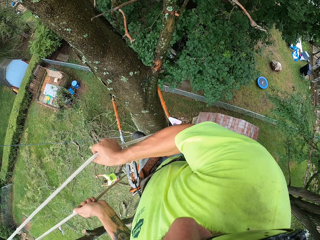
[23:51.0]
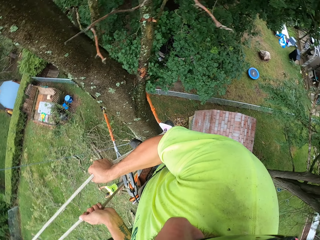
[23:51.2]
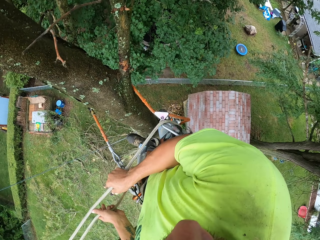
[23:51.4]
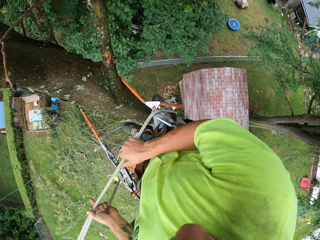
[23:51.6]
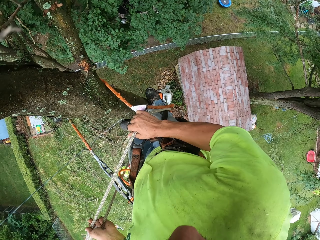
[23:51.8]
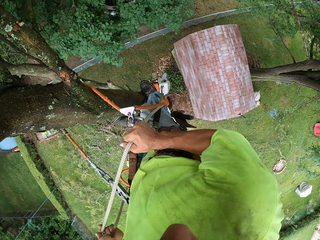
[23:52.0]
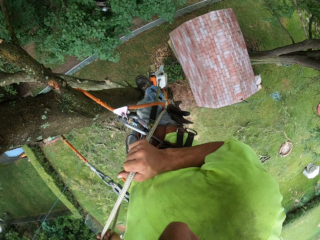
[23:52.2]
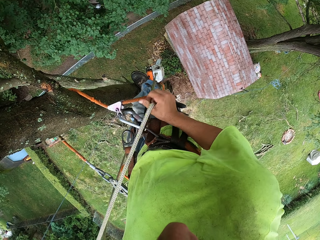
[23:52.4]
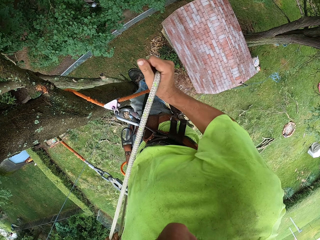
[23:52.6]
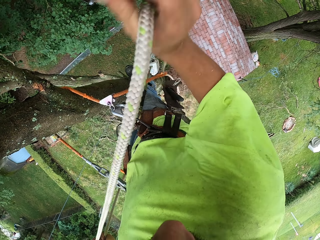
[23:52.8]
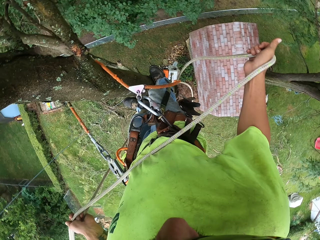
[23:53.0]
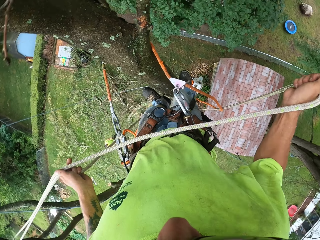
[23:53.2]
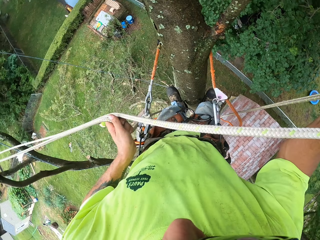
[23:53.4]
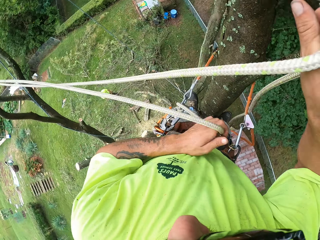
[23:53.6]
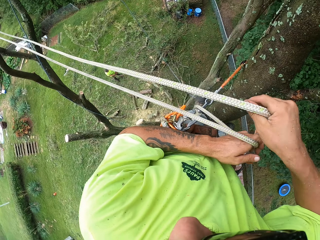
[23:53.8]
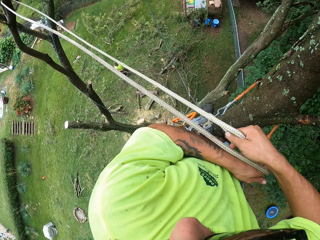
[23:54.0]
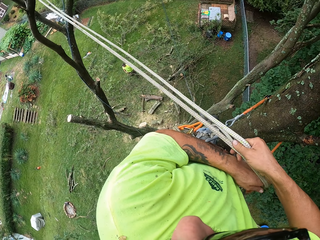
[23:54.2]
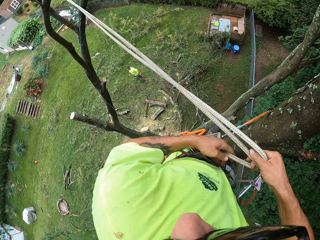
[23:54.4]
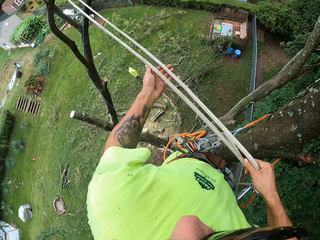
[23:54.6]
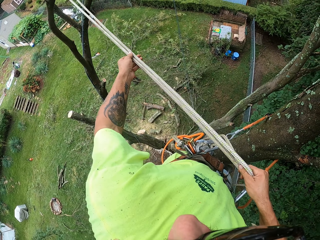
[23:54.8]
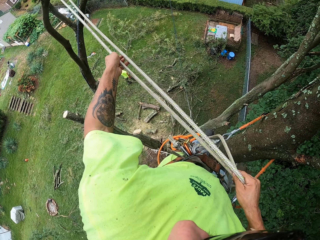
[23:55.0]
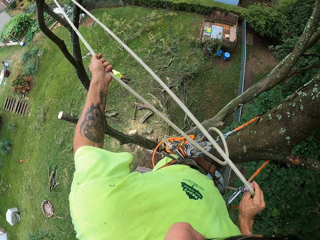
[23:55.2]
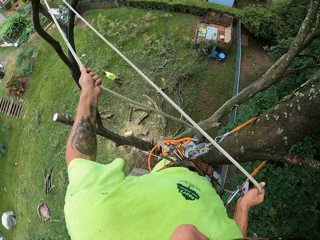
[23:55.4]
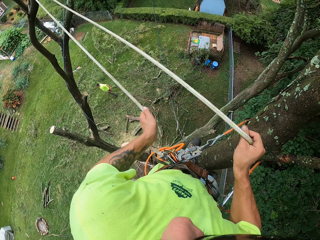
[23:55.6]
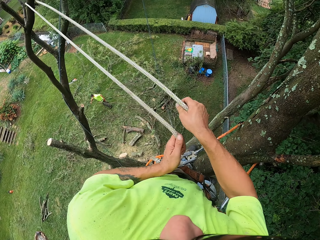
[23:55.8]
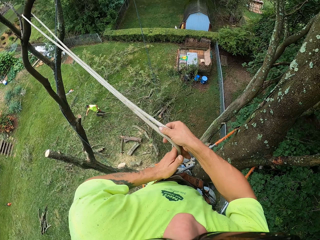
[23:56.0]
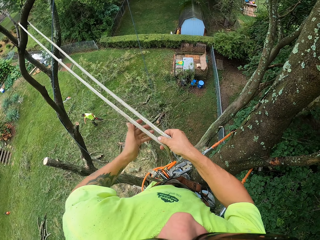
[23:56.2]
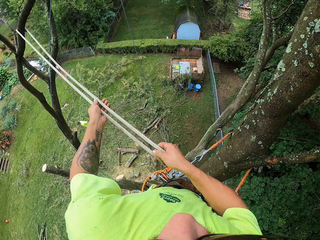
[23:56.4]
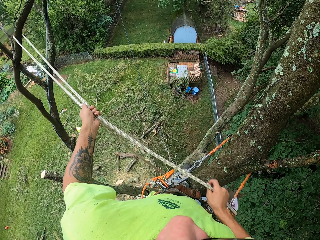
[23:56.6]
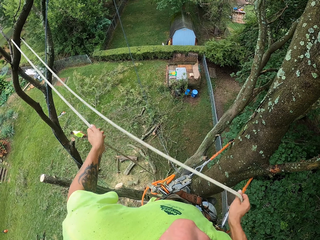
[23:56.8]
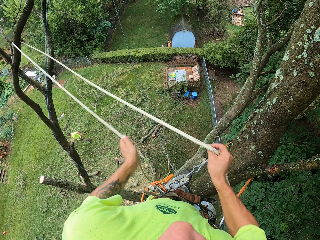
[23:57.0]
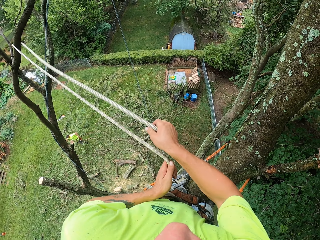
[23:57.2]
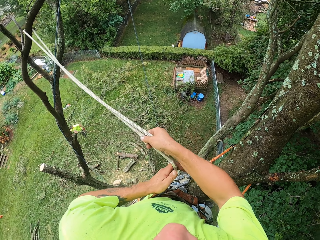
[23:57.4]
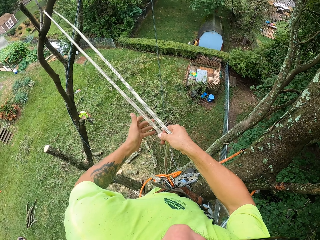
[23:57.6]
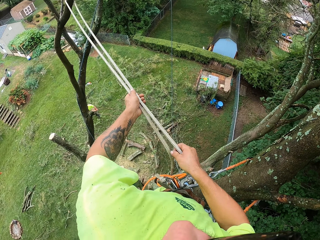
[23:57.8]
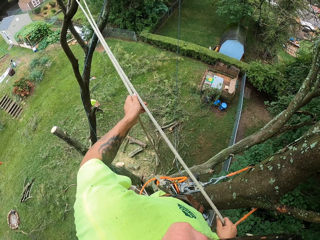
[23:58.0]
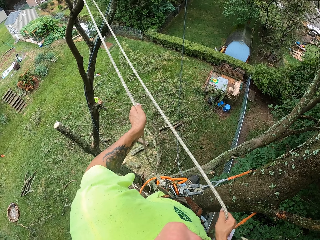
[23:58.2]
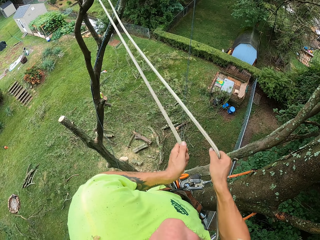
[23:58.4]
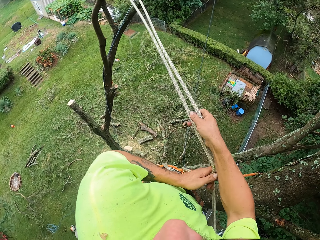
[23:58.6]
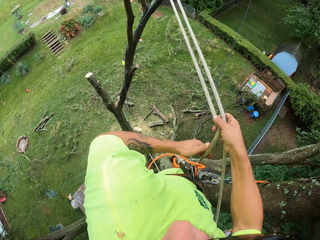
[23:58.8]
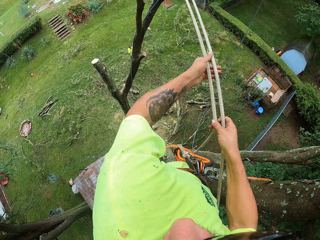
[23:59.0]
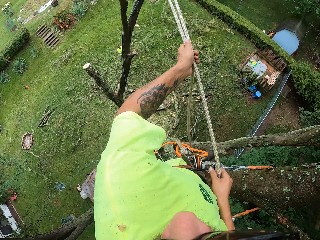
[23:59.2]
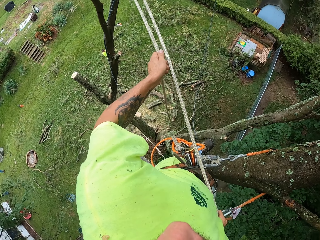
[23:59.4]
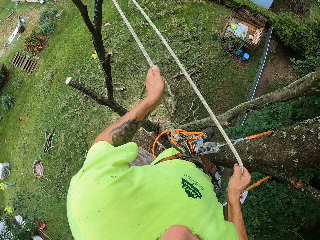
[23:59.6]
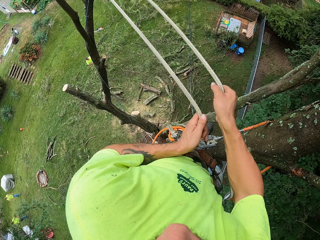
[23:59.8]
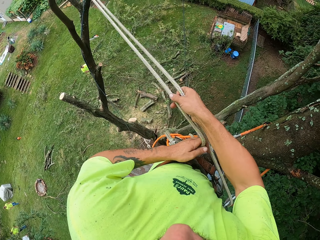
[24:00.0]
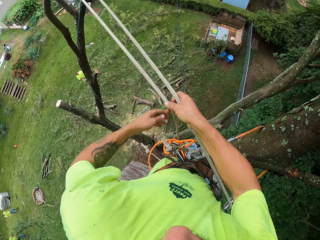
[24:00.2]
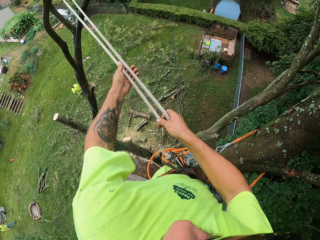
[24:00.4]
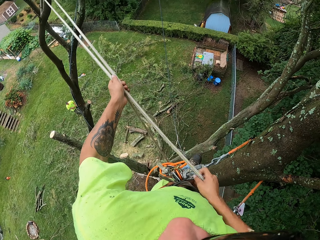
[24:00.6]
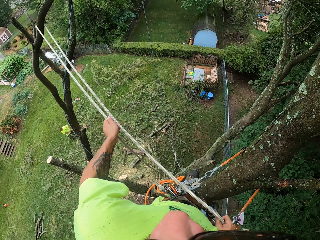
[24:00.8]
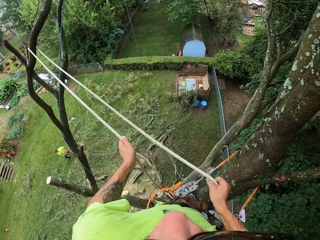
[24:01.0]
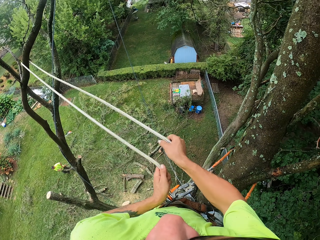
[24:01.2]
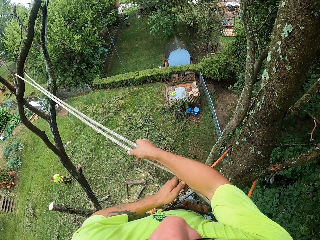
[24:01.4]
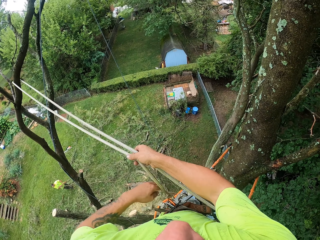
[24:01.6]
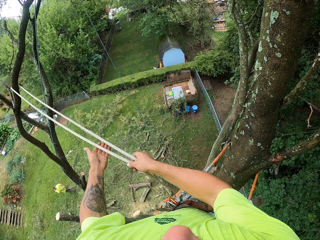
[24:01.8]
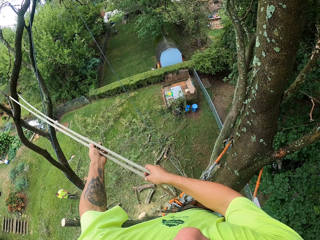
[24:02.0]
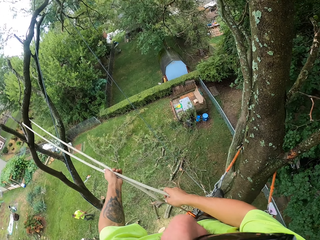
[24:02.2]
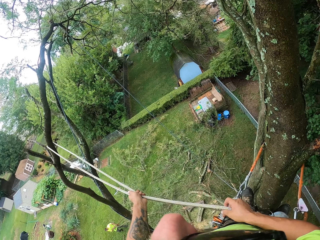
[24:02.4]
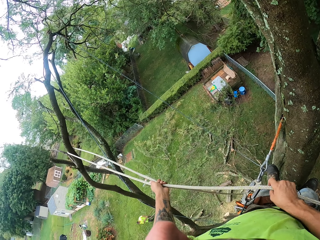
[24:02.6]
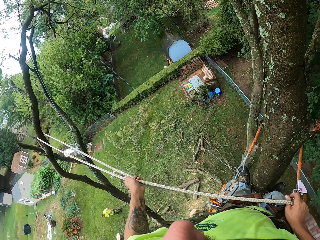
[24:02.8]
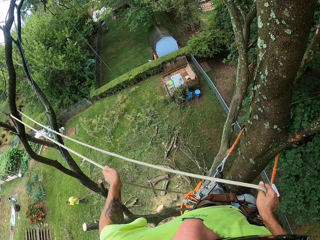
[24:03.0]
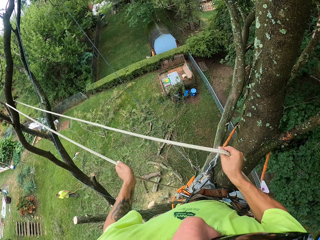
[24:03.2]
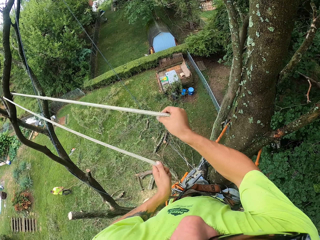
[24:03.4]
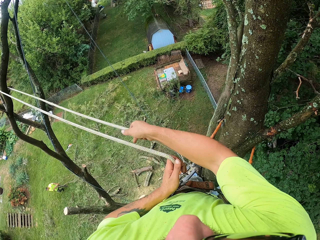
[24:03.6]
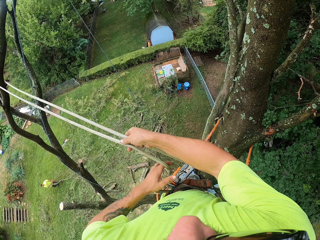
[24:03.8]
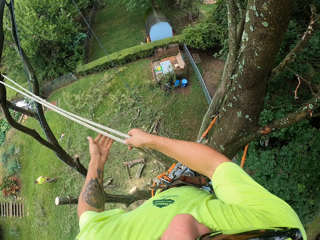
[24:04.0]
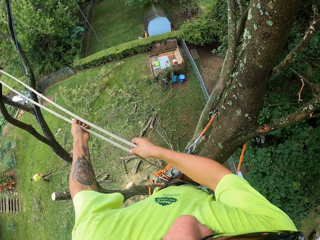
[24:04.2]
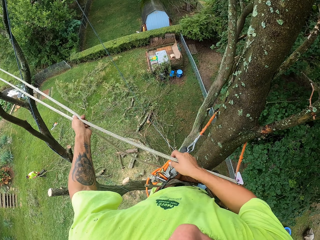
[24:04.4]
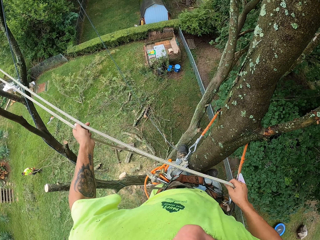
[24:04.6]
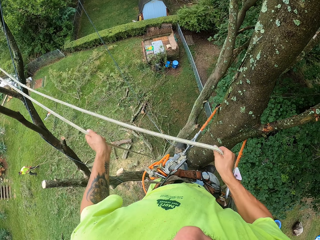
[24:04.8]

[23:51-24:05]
The man drags the tree branch on the ground with his left hand. The man drags the tree branch on the ground with both hands.

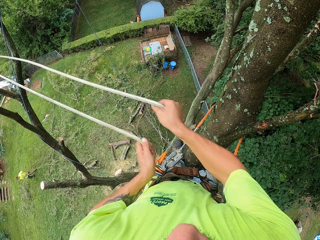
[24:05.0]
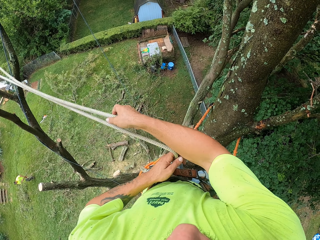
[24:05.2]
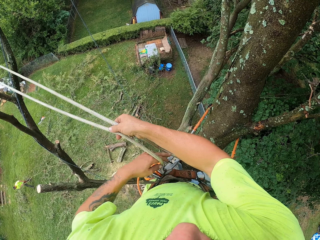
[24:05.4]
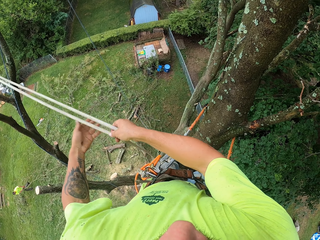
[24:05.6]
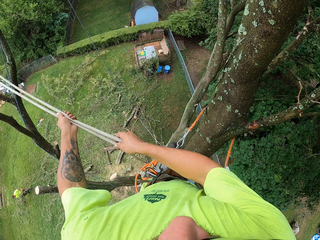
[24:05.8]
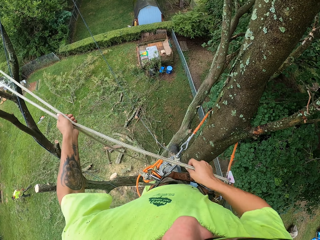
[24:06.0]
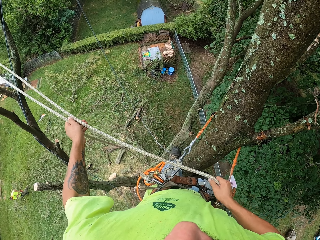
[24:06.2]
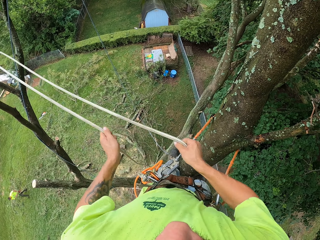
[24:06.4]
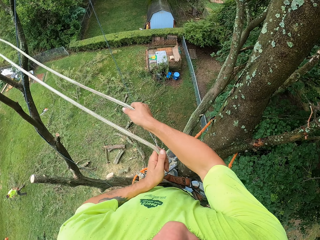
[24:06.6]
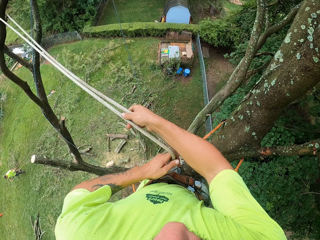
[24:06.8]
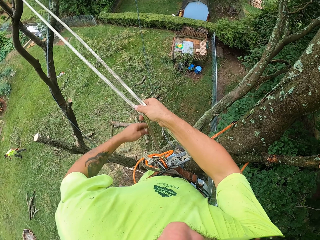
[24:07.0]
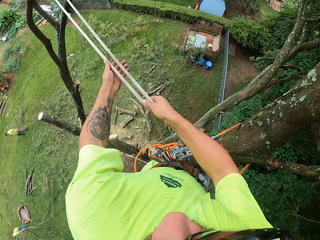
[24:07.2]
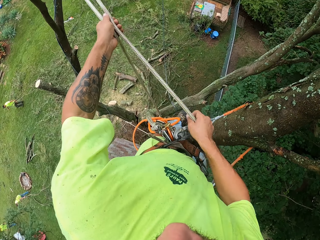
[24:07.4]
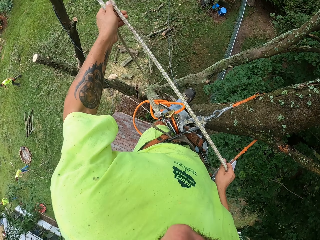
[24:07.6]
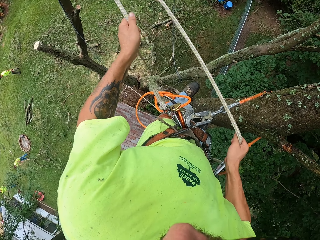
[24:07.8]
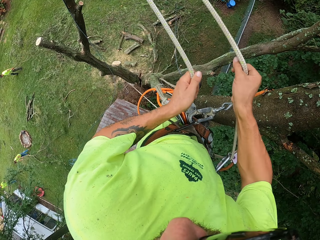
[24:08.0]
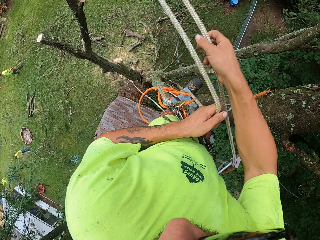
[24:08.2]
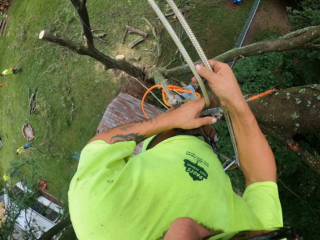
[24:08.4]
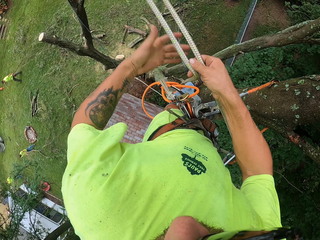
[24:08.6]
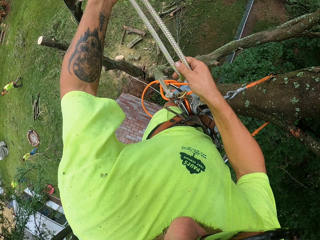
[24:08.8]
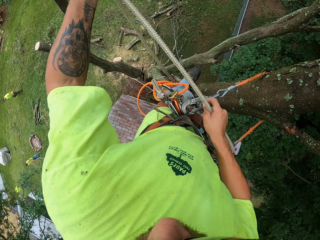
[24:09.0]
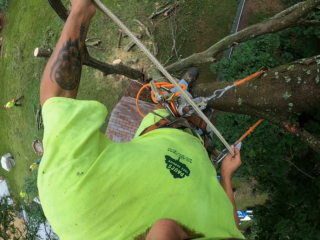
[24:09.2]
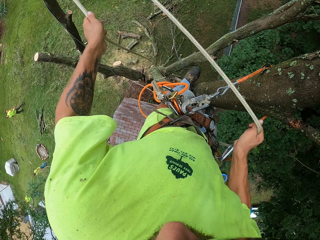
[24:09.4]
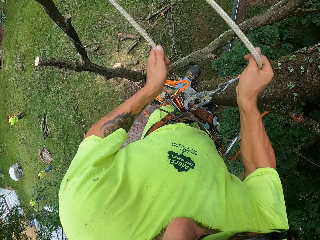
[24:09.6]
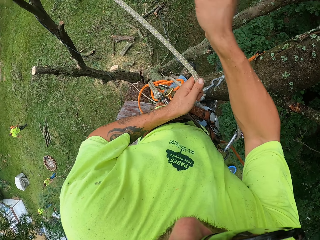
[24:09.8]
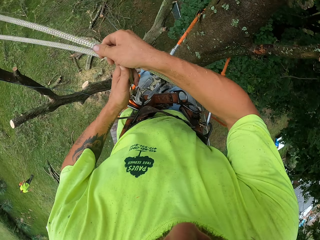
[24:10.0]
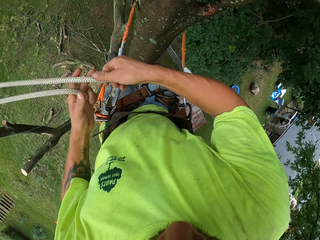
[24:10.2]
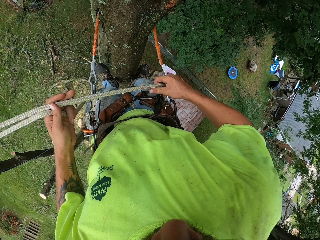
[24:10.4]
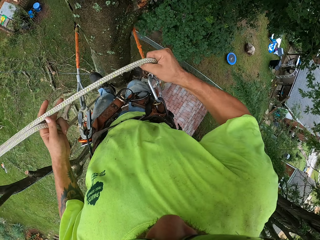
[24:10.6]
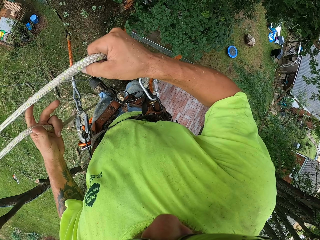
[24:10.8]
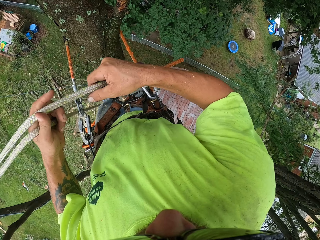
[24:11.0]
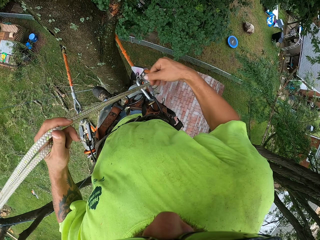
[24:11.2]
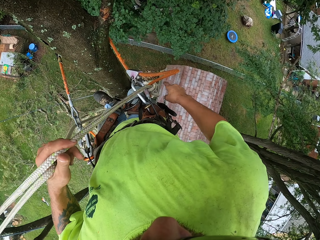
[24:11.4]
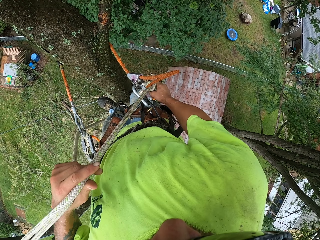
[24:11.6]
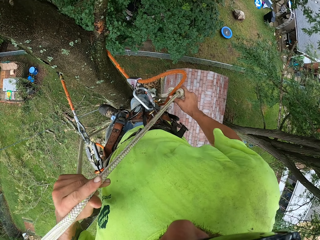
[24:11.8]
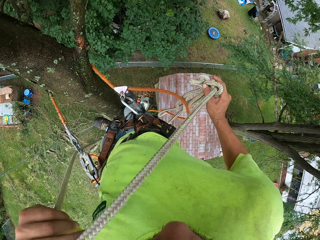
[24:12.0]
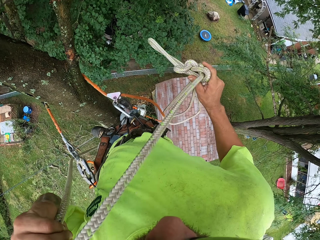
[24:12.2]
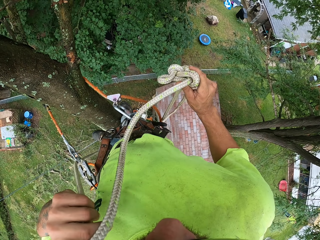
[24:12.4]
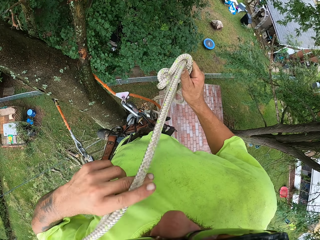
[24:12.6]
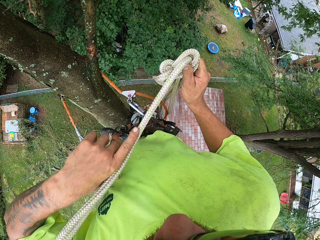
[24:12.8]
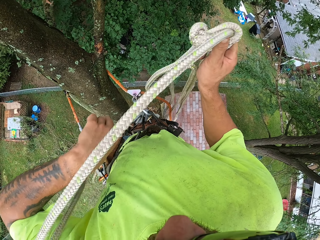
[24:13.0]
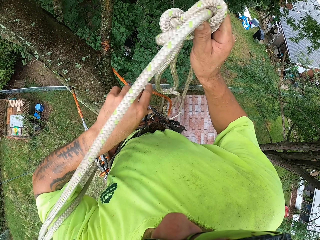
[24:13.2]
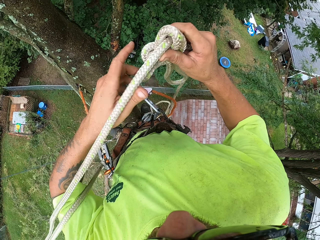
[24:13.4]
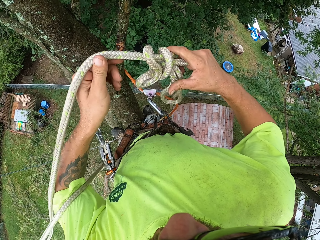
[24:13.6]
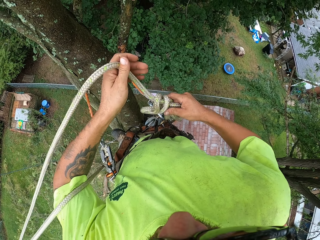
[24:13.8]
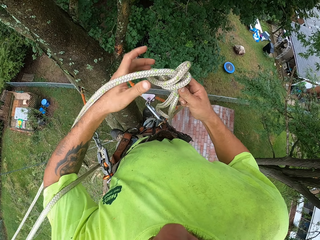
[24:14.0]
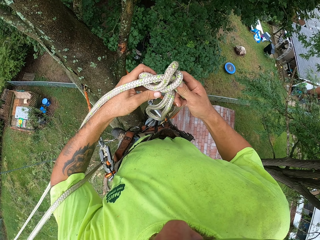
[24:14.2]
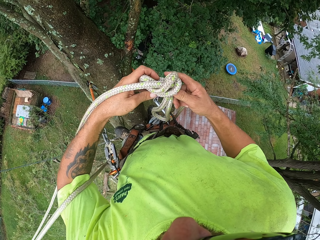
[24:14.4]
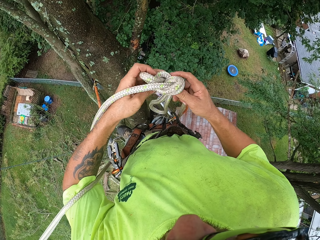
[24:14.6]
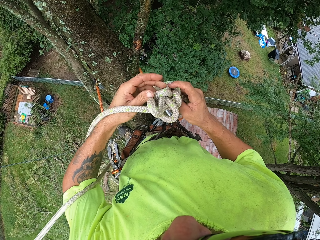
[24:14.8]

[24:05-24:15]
The camera wearer unties a knot.
